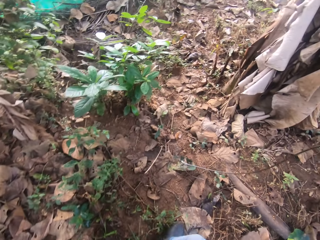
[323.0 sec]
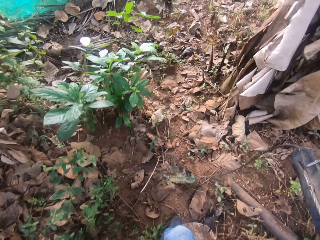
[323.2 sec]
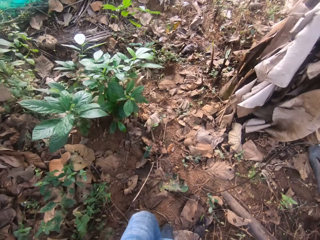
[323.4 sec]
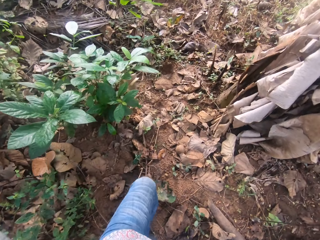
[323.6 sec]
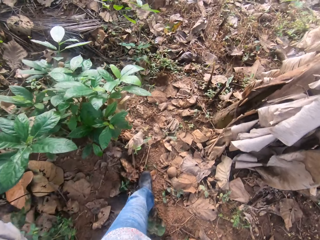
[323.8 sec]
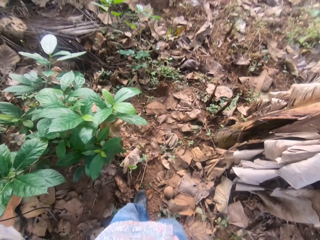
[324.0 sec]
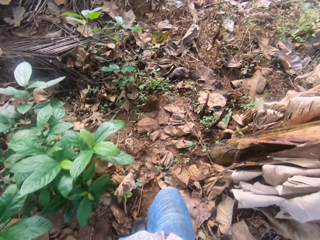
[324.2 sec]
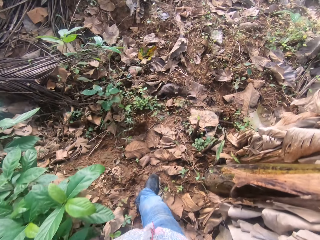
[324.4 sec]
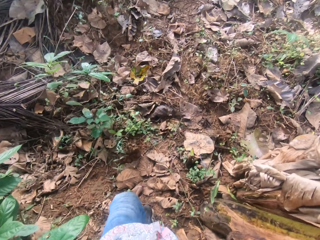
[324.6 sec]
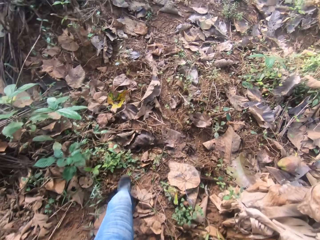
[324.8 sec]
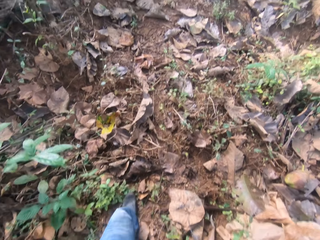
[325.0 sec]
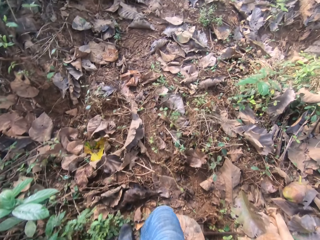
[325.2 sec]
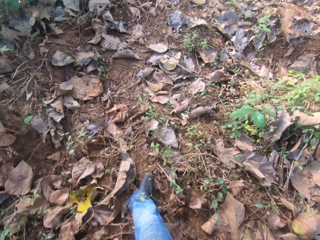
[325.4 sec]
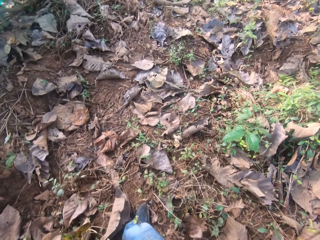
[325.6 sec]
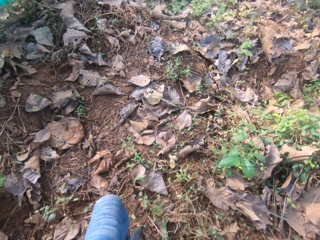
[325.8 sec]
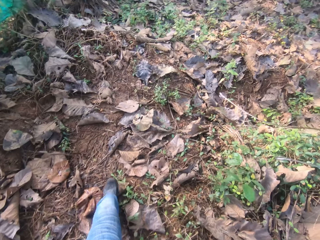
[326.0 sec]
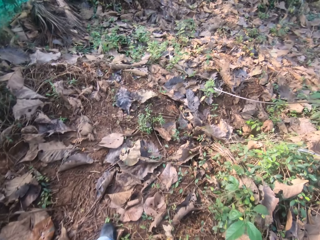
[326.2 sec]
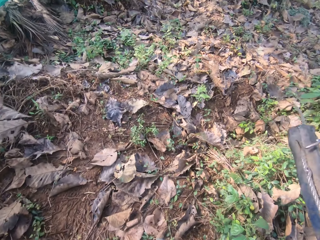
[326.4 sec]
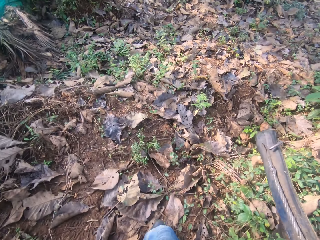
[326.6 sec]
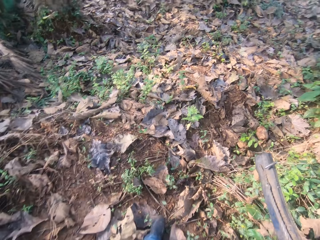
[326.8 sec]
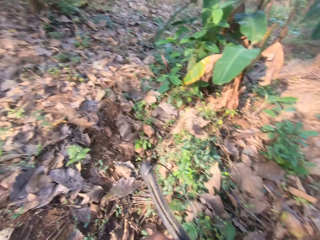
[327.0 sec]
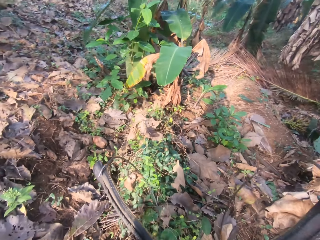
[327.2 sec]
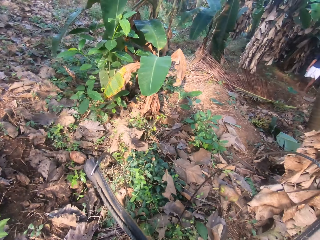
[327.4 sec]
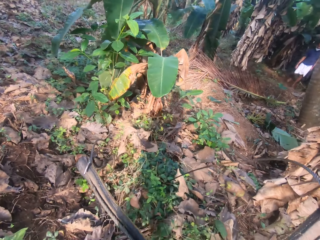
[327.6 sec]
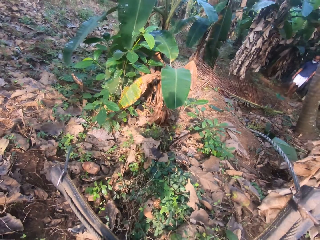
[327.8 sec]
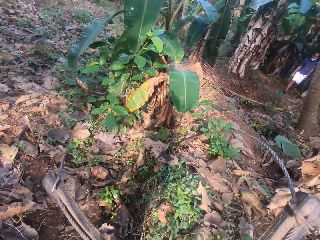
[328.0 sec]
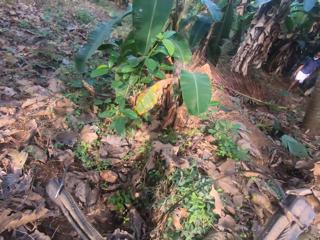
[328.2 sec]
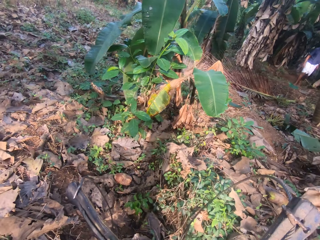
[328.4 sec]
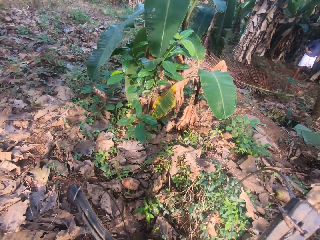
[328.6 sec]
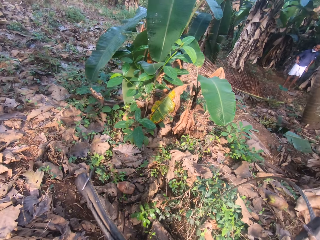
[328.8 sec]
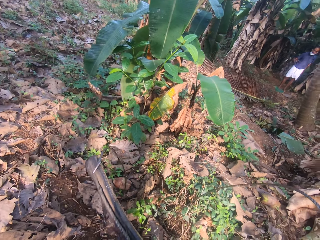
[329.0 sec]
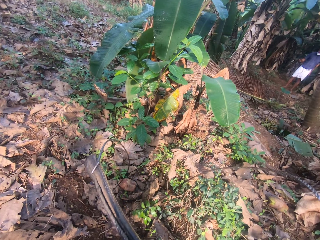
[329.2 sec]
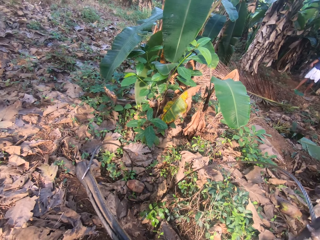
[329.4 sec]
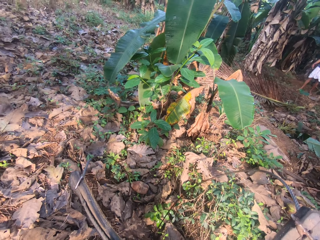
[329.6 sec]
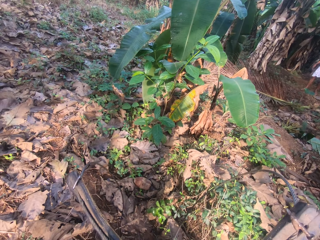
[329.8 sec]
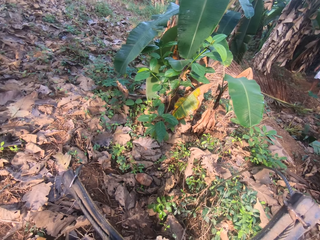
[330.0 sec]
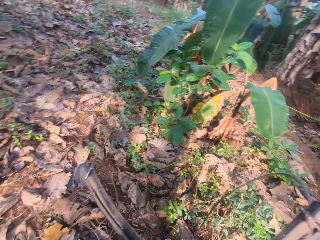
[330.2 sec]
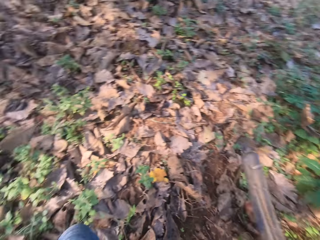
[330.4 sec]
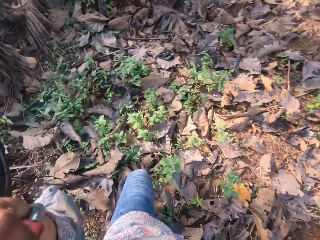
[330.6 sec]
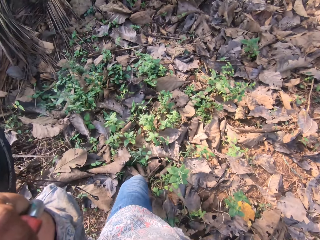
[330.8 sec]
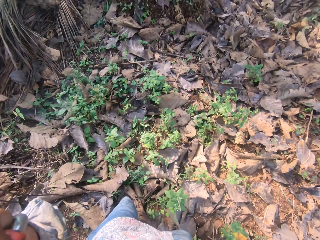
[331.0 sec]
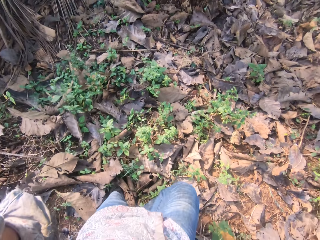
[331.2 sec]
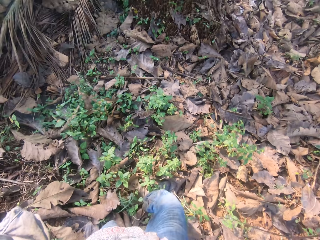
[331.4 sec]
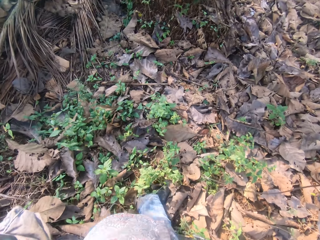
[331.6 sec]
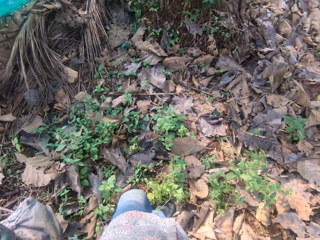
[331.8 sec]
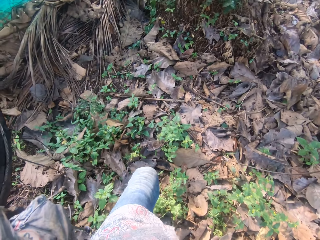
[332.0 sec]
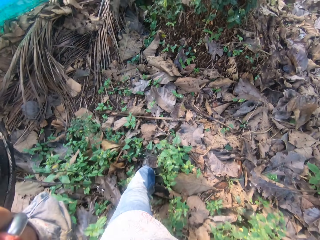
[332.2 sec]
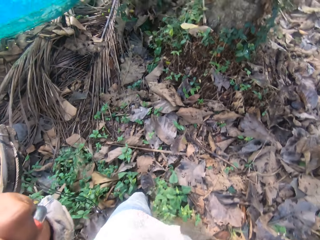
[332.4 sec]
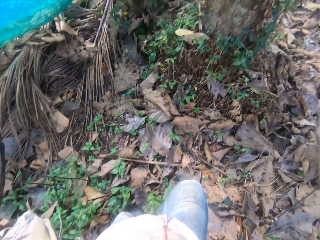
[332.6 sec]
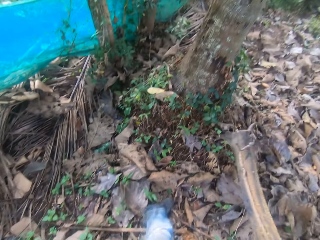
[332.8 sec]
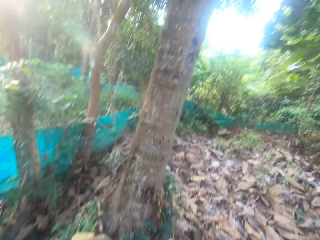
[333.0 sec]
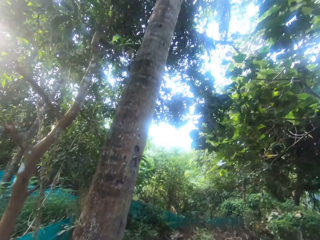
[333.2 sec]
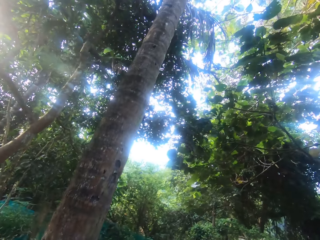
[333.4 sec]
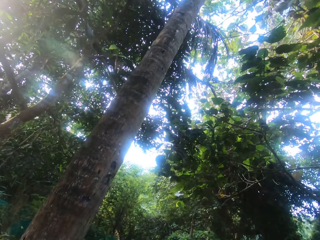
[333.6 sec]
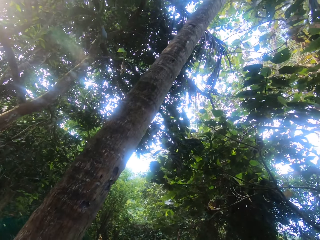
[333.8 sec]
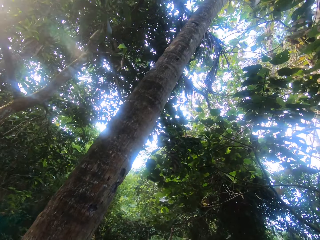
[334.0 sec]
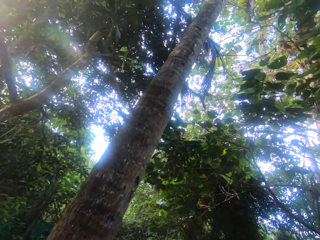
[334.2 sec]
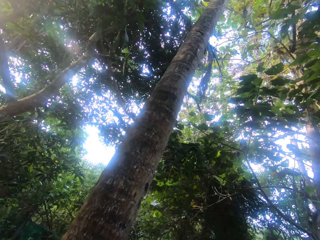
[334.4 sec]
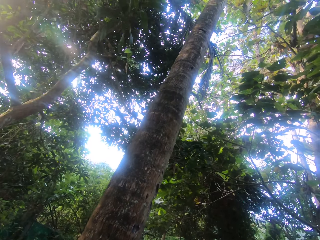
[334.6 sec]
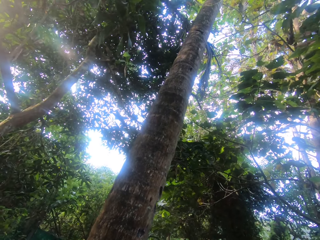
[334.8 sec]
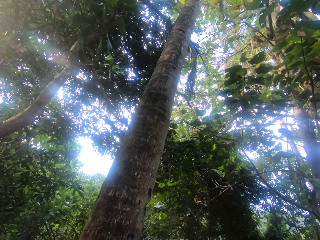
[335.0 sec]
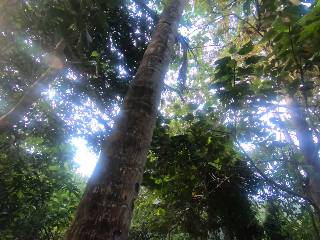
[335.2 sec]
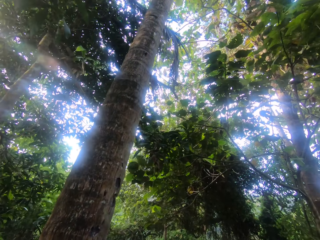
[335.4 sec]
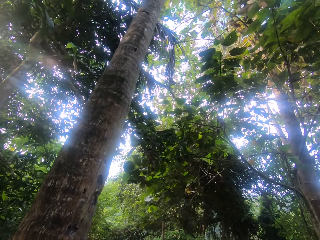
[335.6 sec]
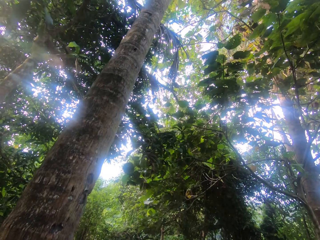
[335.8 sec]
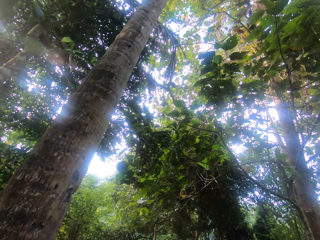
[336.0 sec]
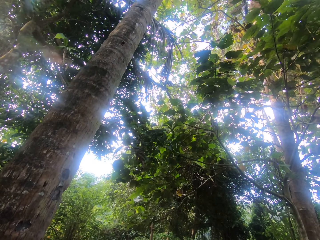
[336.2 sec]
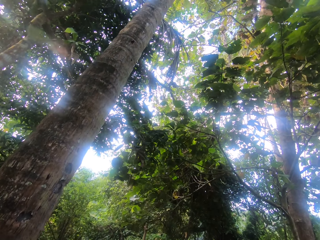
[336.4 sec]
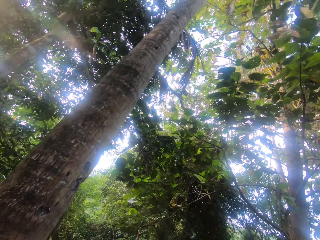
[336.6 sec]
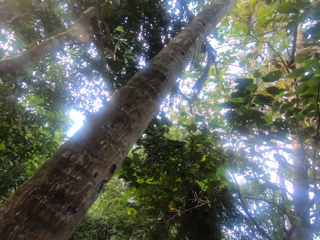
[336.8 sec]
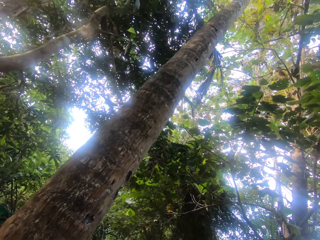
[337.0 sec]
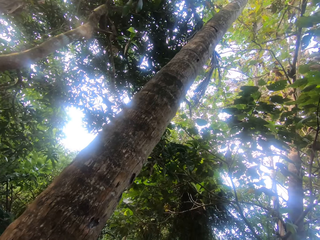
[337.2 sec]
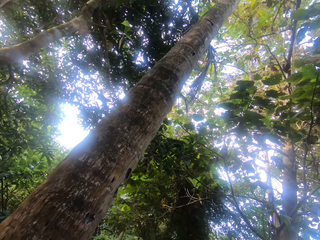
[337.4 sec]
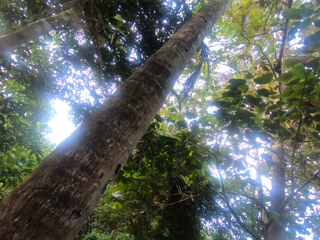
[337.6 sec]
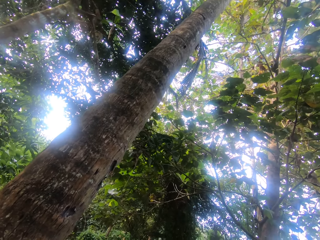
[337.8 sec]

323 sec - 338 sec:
The camera wearer walks around the field. They converse with the man. They stop at the palm tree. They look around.

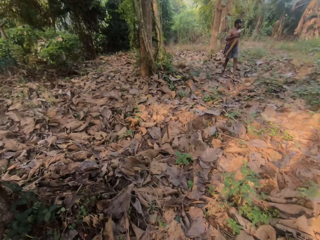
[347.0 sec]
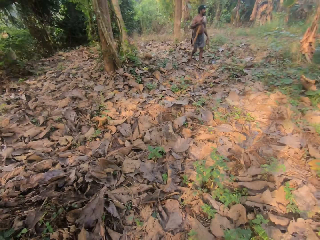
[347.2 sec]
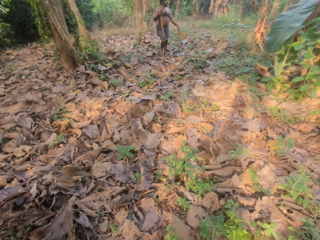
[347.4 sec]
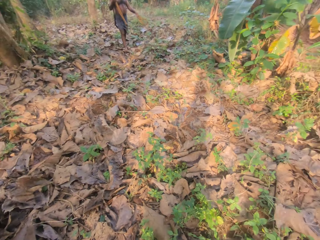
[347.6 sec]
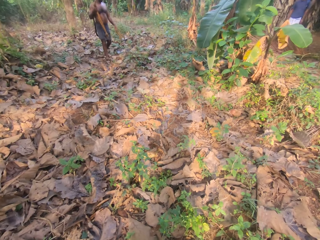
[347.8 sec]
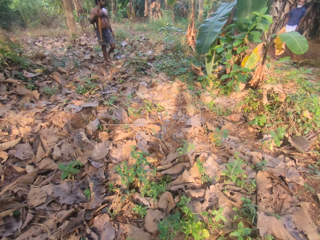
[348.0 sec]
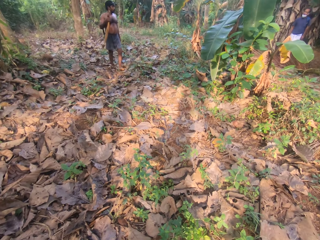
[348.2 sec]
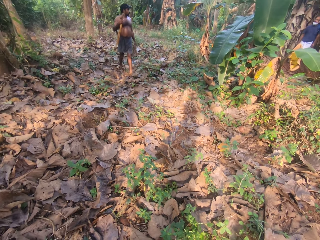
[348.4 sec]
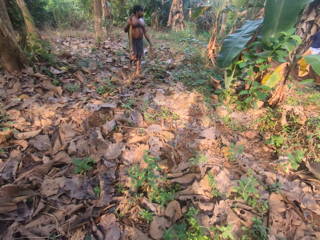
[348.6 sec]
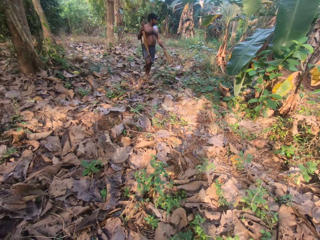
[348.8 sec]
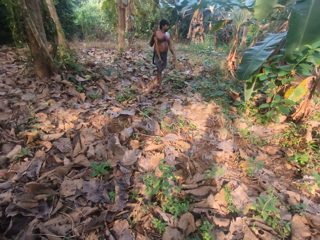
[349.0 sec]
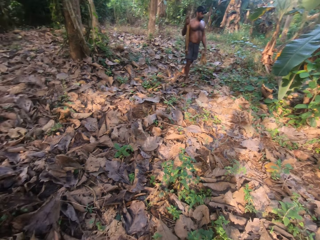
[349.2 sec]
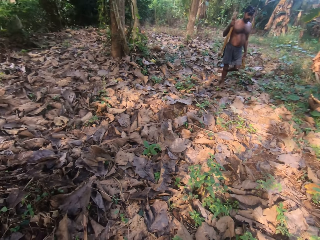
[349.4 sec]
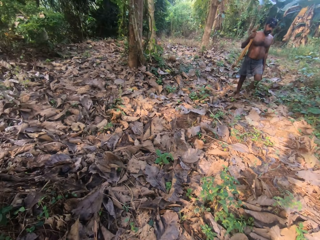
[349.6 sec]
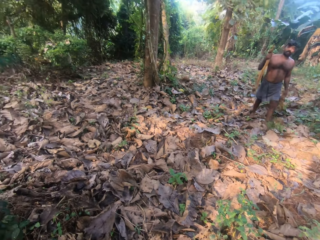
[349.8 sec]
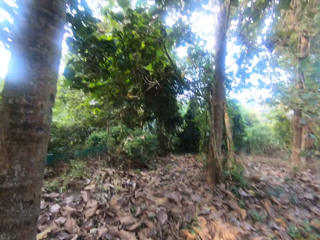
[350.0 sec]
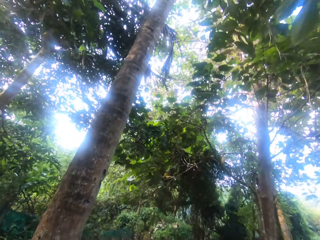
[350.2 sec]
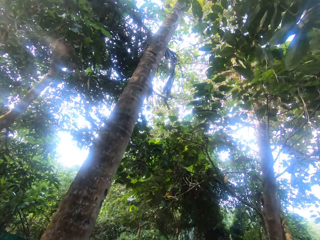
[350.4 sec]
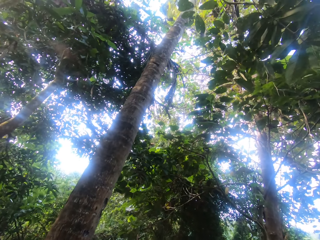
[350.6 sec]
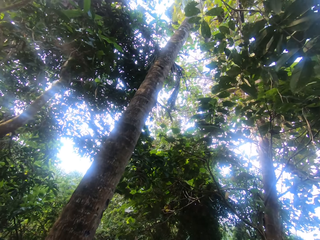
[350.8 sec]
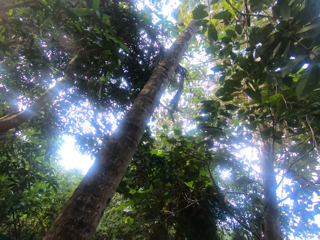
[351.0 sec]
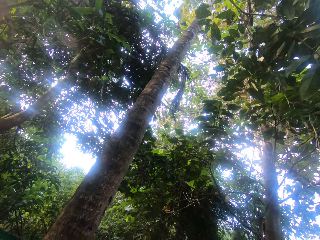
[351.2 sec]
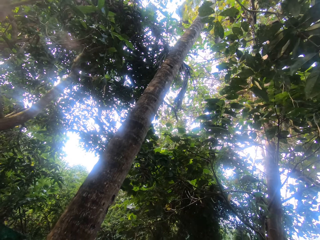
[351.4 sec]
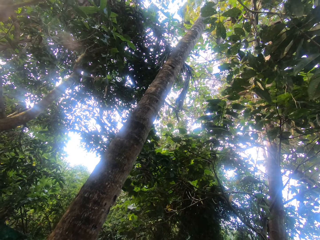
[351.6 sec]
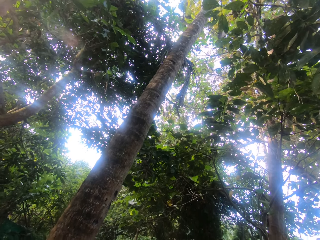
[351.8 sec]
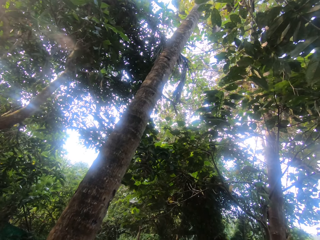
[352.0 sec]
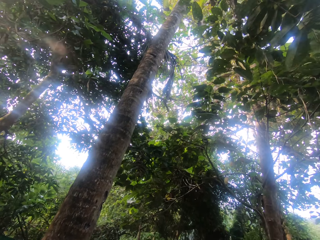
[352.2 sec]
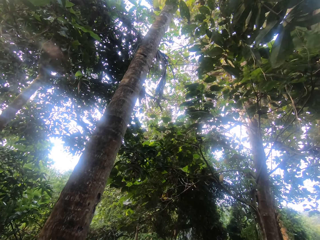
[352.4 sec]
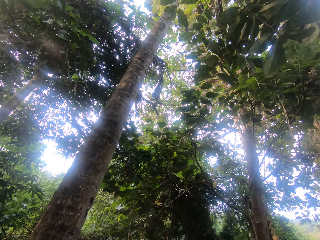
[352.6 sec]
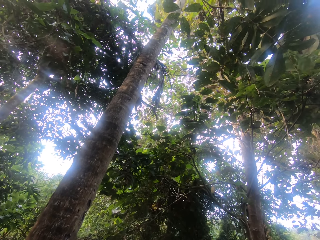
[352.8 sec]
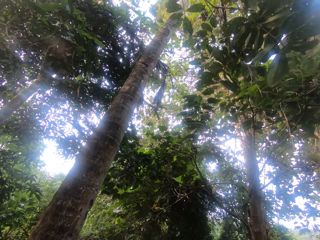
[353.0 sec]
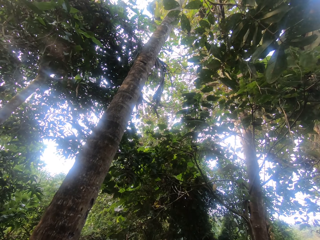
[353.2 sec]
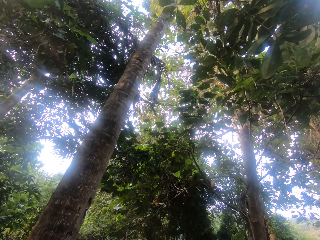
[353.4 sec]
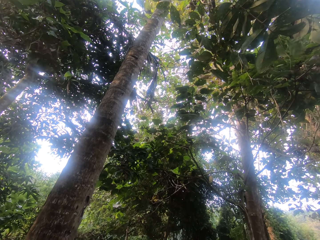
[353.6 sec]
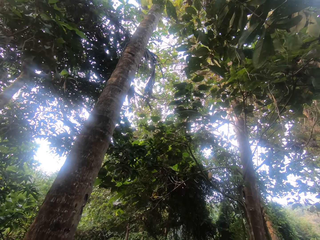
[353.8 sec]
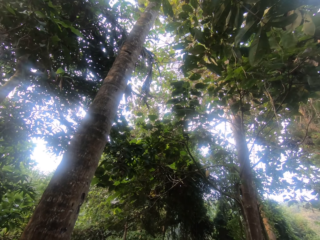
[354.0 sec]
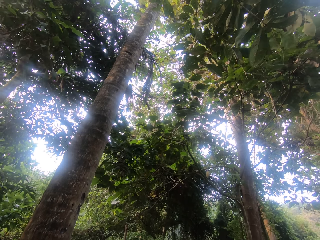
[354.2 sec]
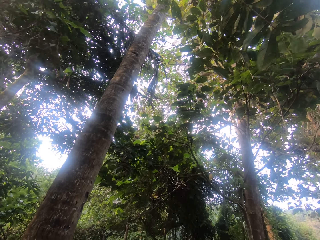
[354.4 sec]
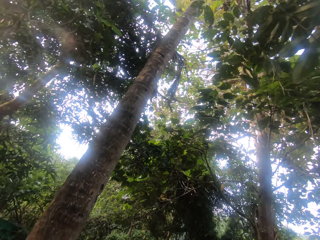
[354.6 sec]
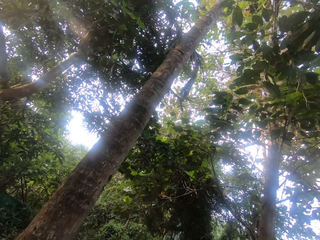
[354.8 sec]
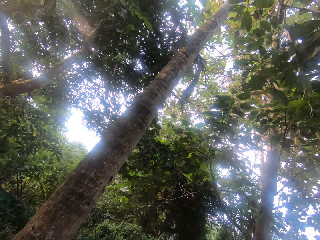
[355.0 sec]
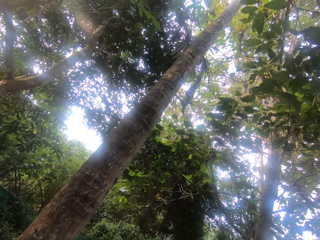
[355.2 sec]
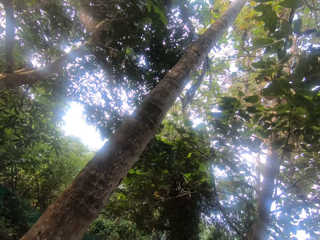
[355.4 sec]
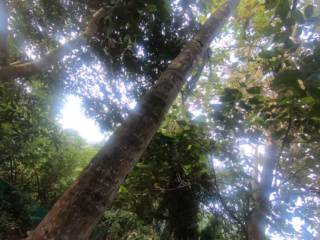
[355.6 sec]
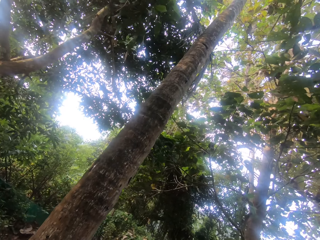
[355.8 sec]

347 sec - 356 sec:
A man converses with the other man.
